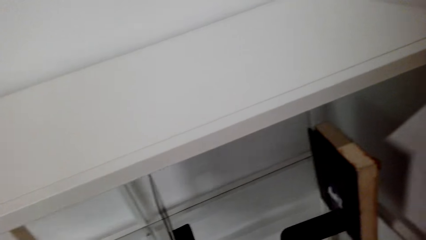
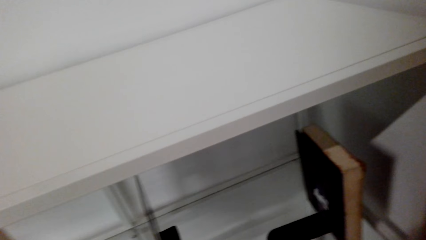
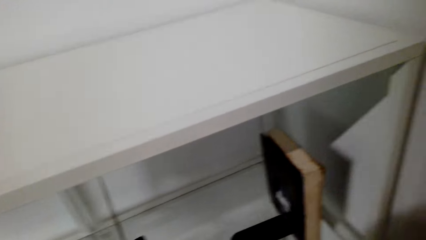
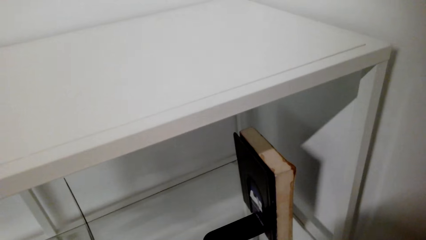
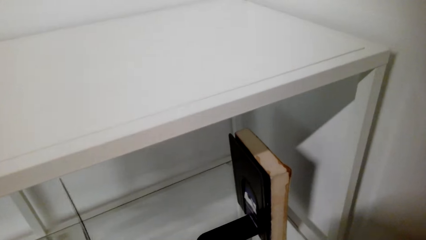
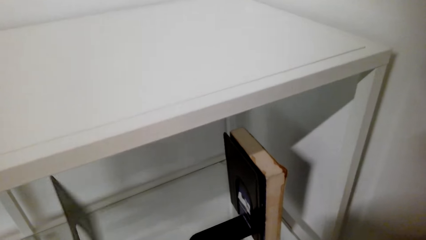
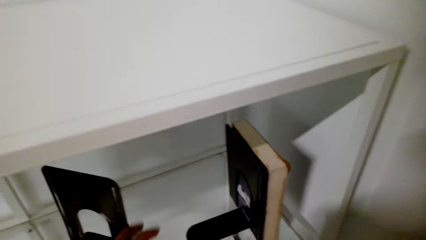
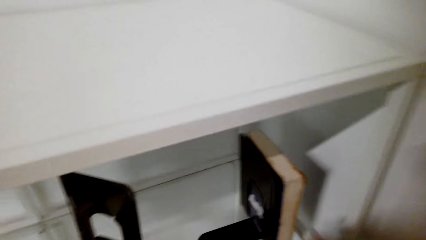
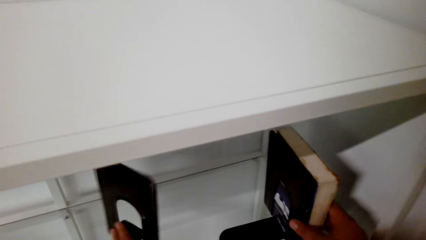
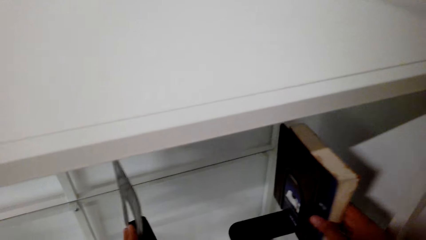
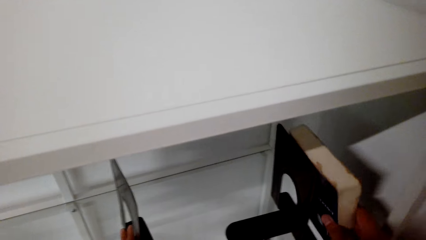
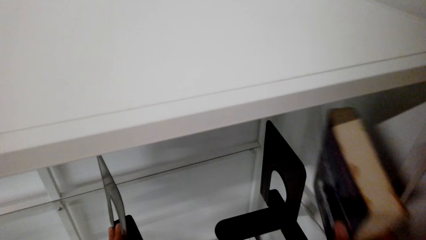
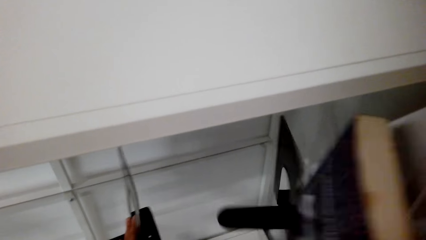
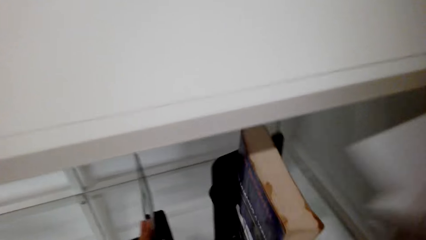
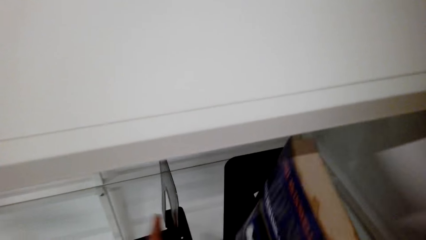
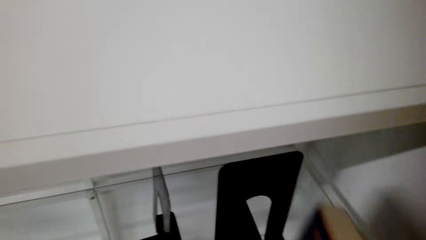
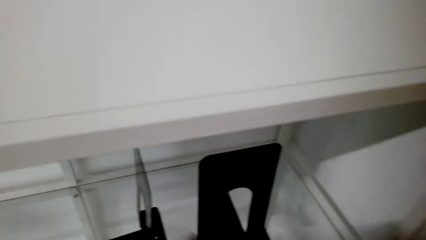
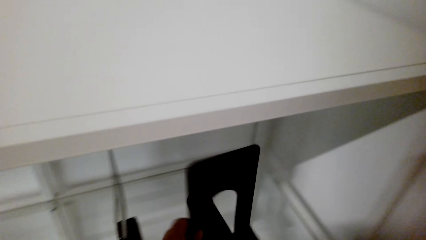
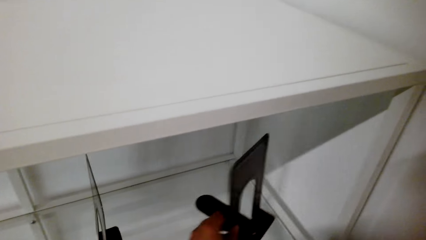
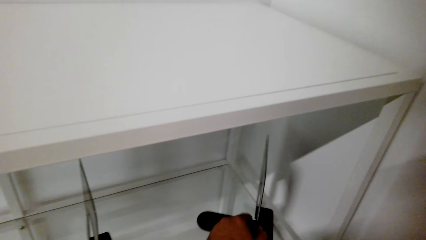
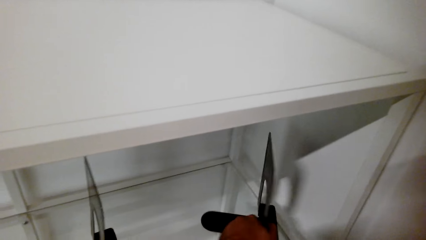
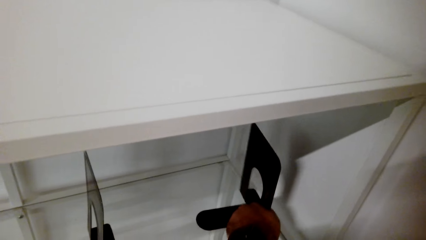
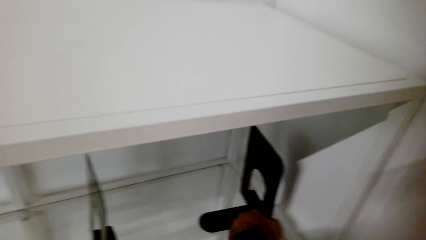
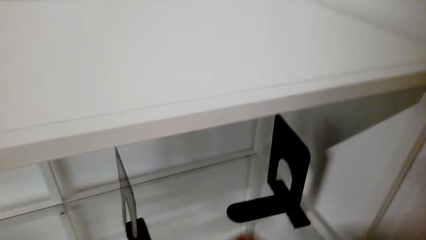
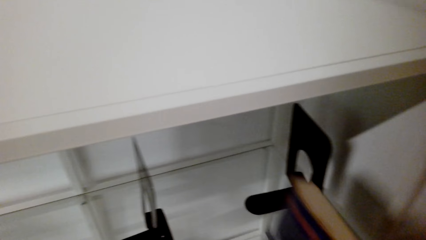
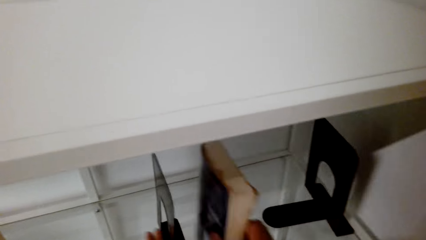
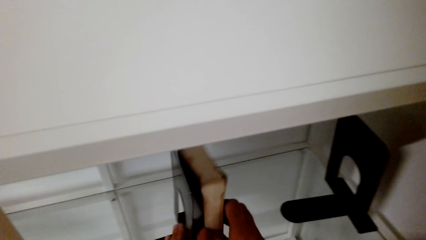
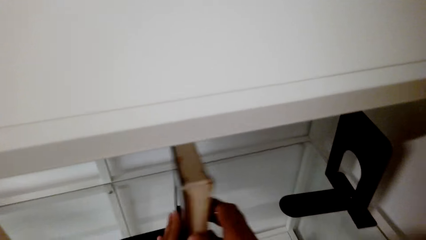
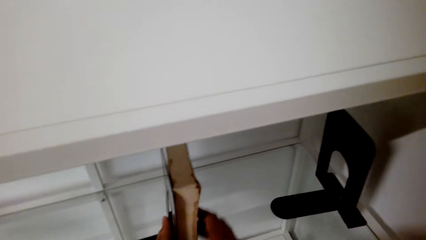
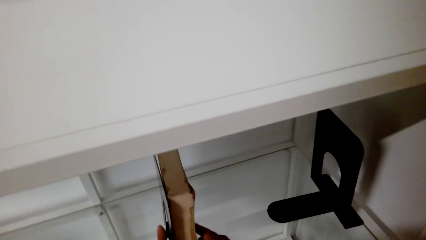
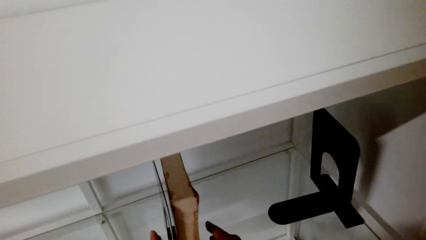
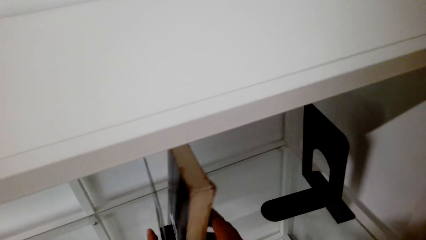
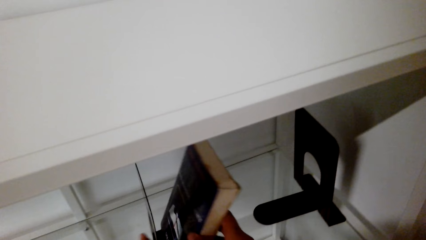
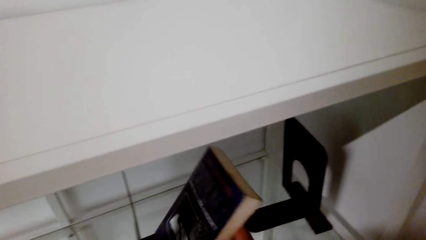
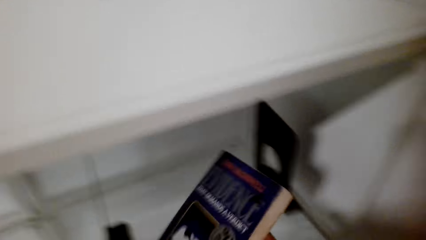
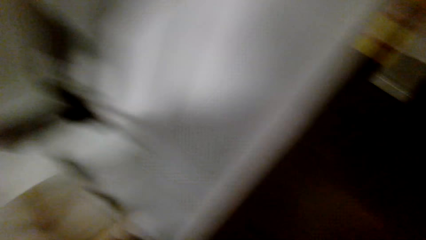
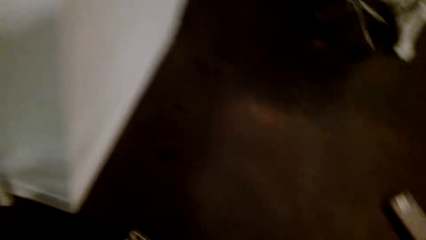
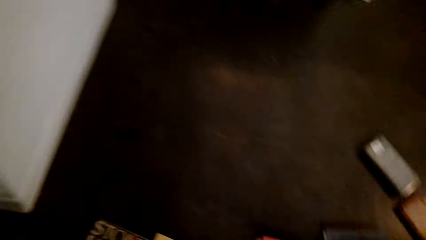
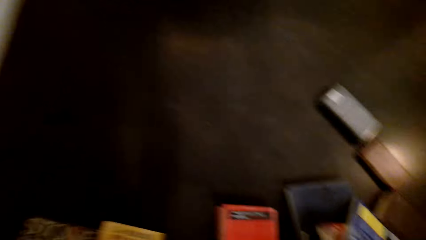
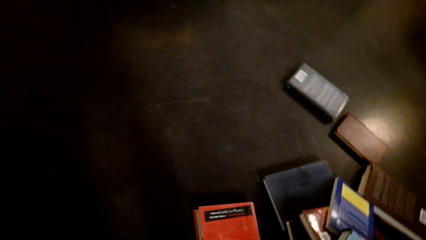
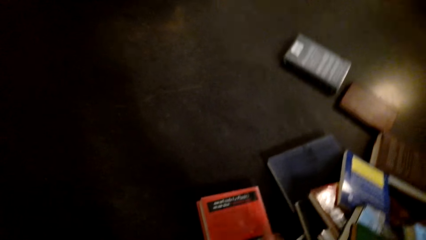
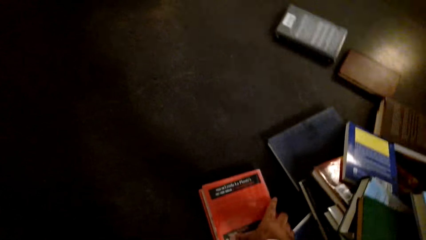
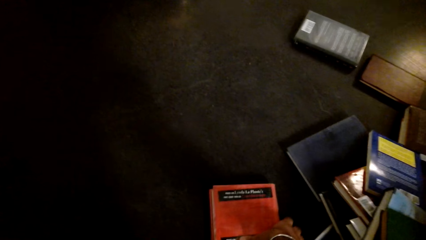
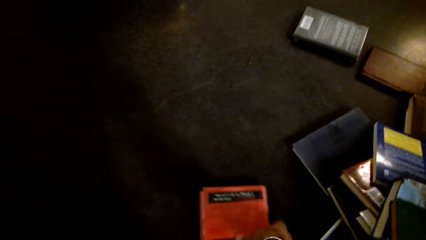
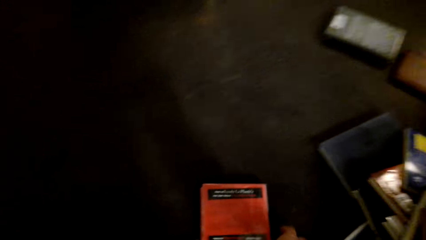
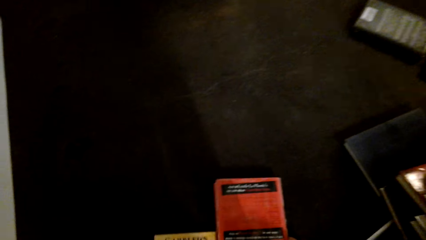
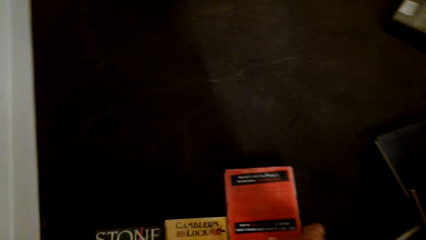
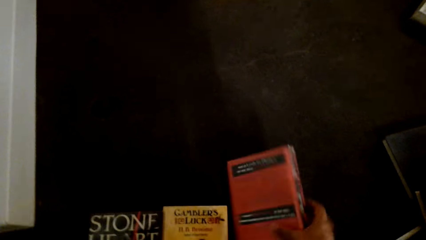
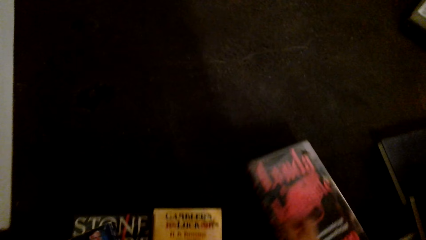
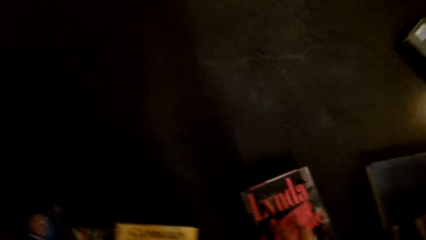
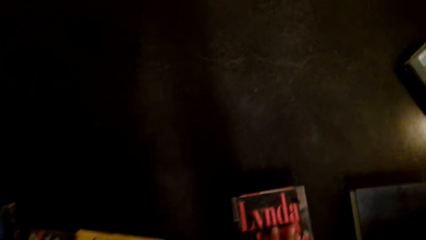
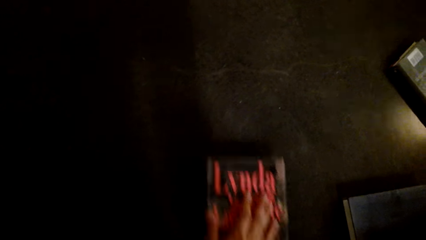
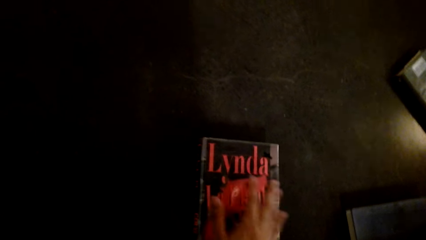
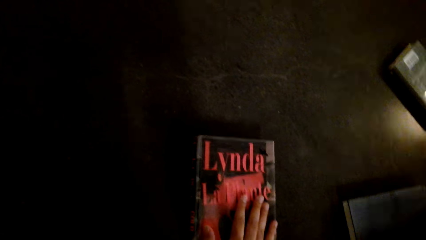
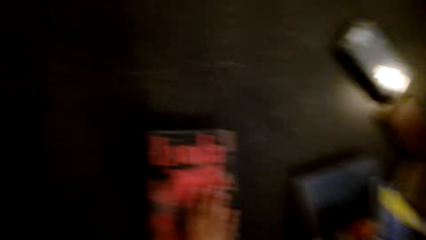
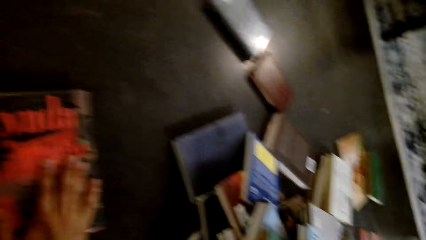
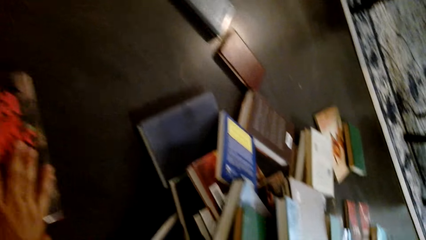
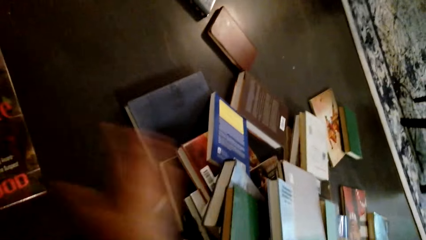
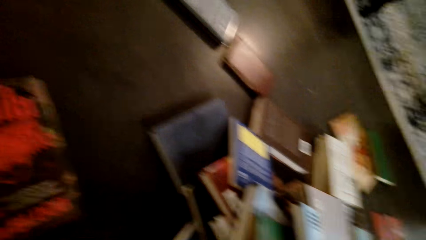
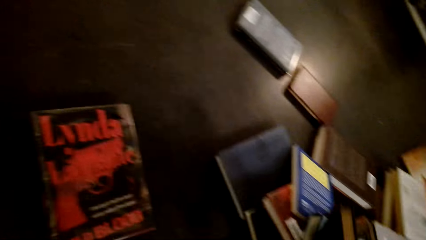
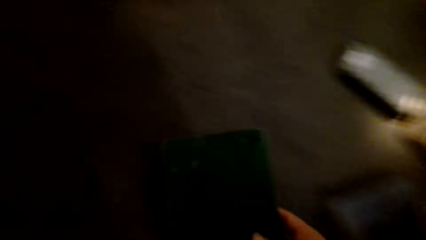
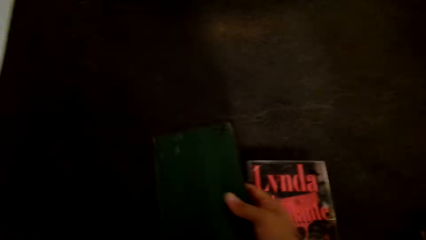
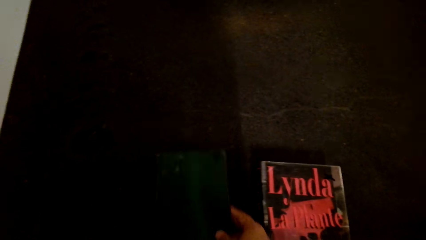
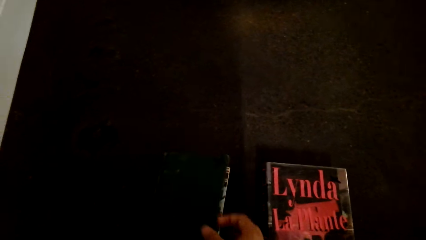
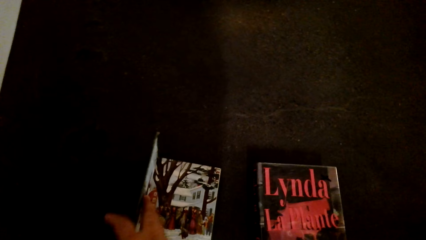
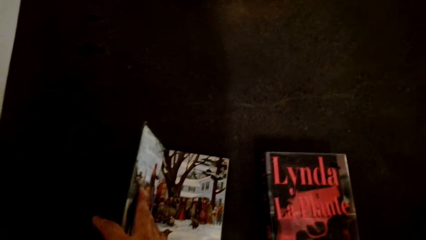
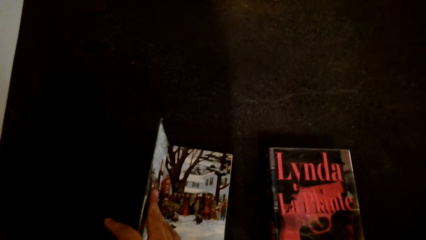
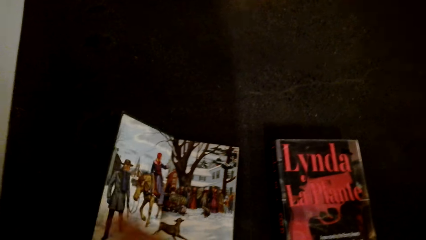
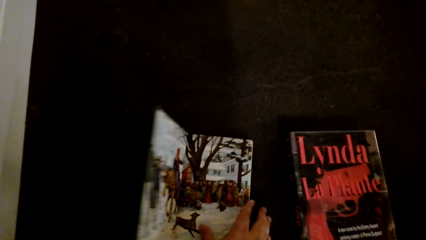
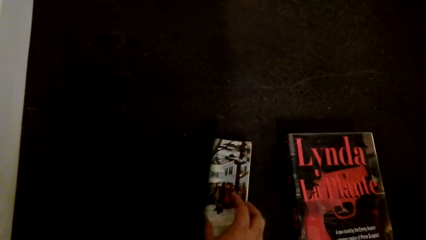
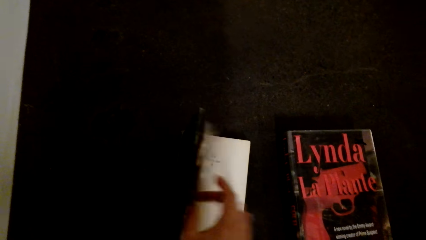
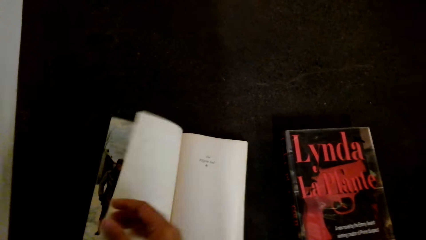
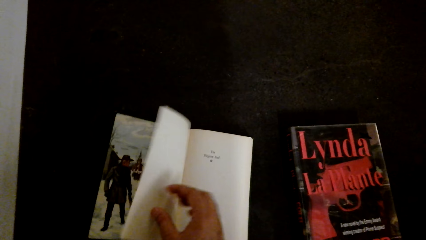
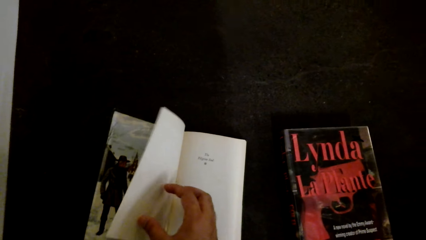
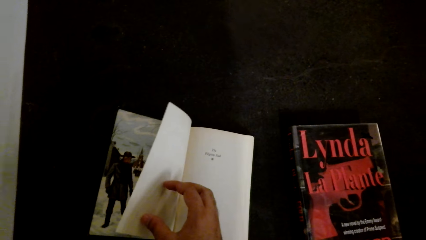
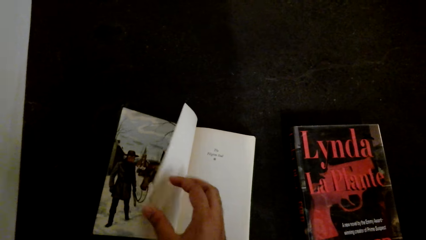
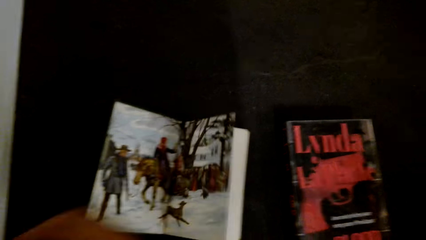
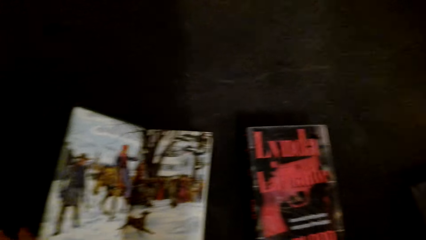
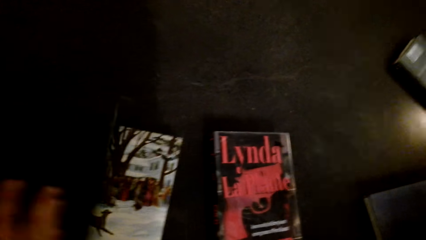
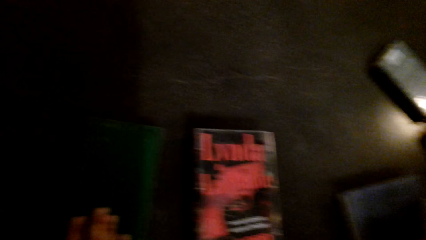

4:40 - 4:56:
The camera wearer picks the book from the shelf. They drop the book on the table. They arrange the books on the table. They pick books from the floor. They open the book. They open the other page of the book.
